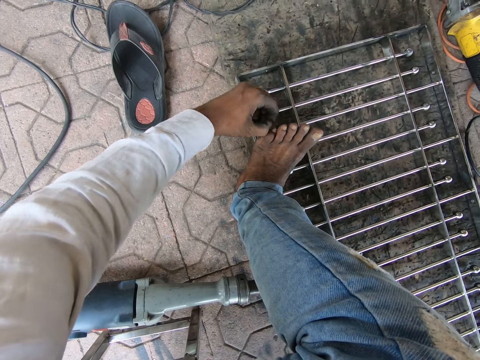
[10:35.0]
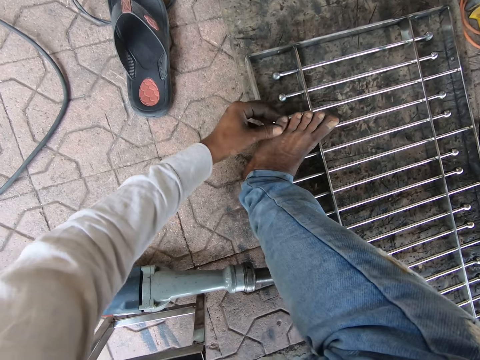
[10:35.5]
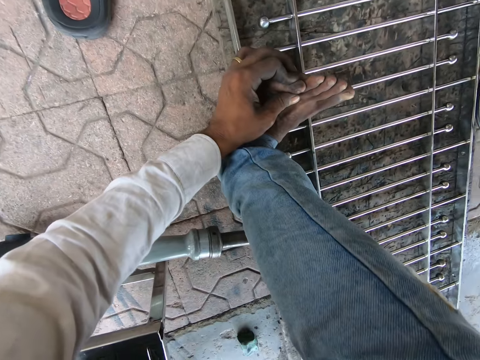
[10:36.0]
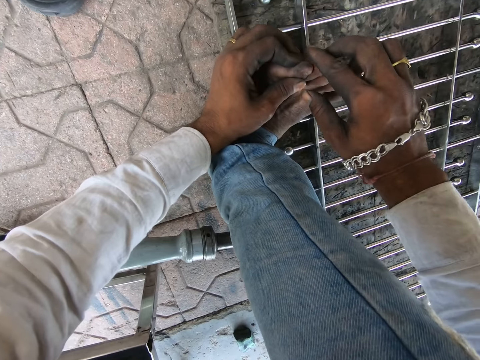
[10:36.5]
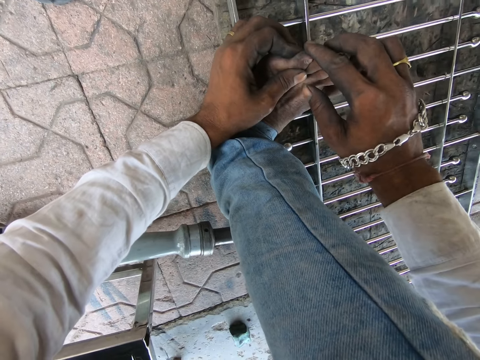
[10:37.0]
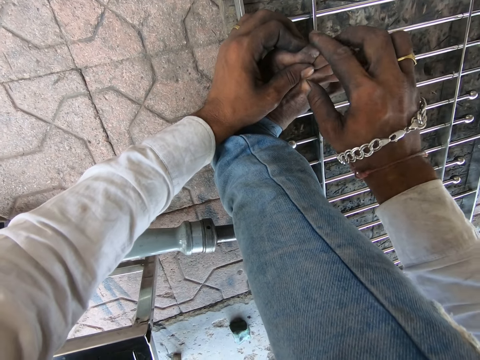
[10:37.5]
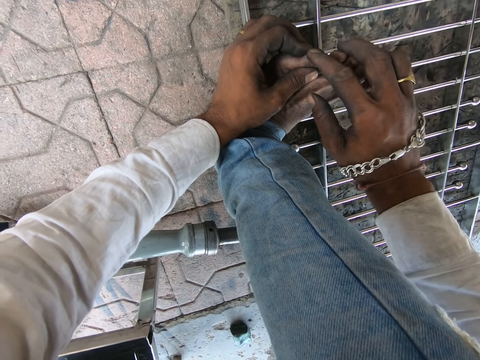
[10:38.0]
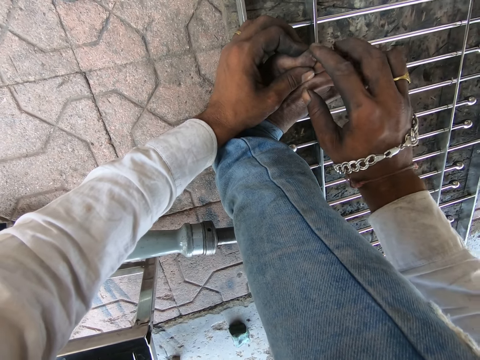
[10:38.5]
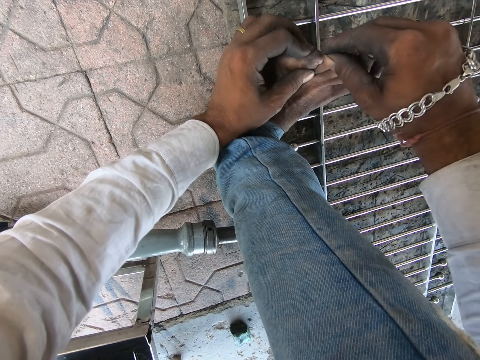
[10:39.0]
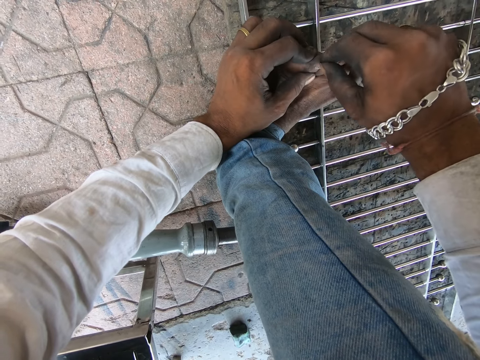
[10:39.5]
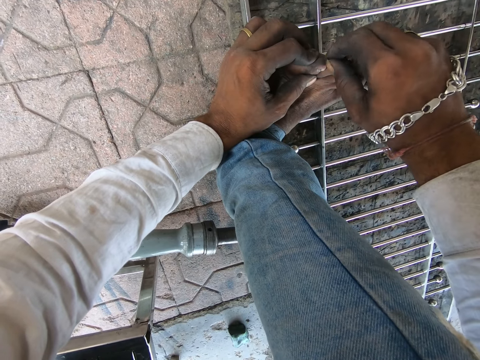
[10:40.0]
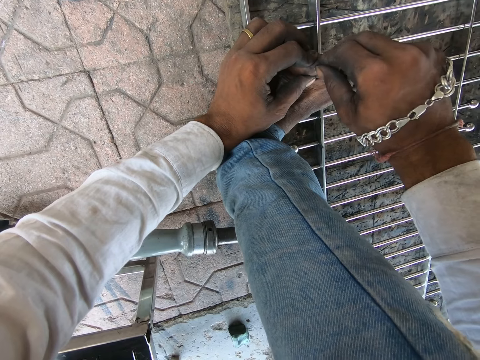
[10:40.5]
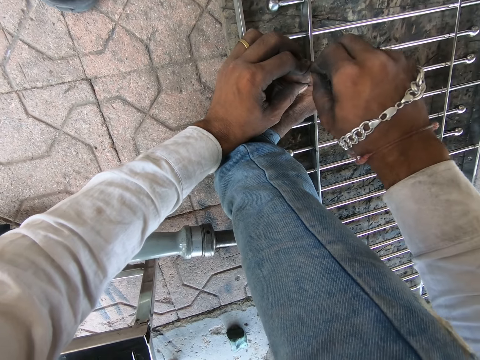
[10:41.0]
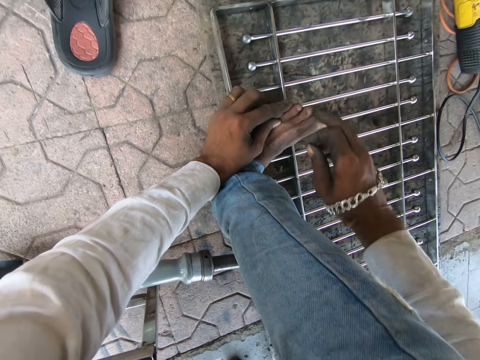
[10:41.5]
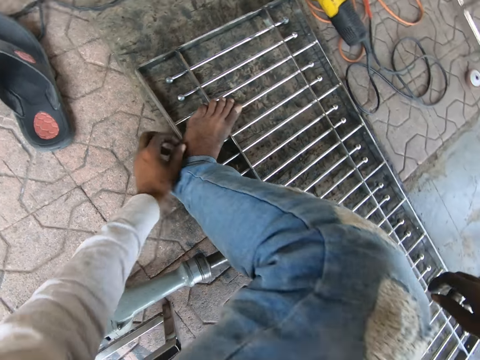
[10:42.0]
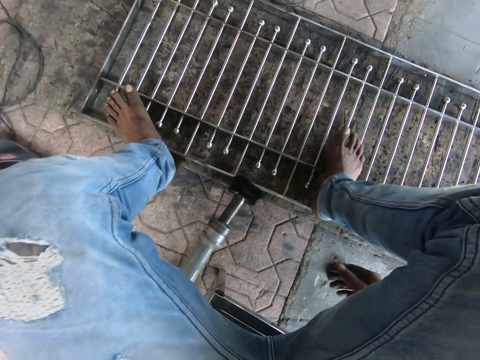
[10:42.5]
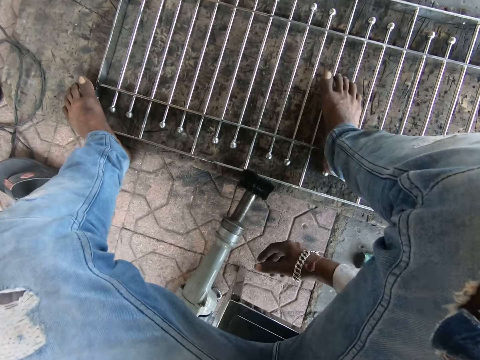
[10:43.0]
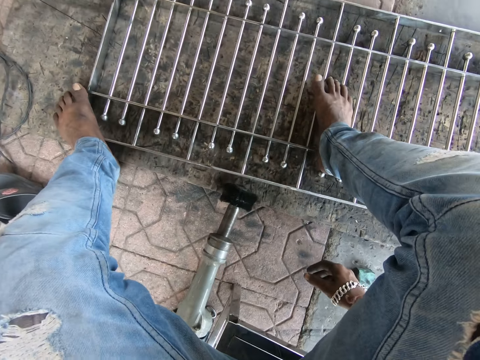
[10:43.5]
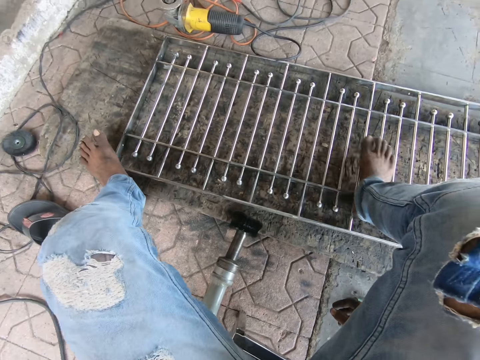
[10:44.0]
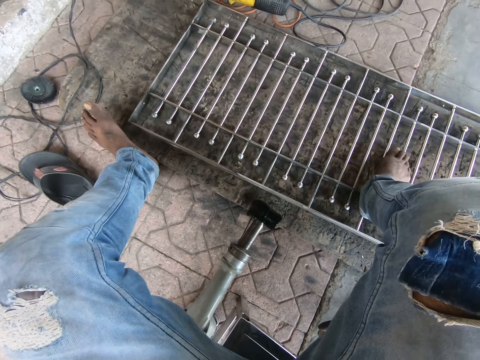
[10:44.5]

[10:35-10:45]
The camera wearer holds his left leg with his left hand. He pulls his left leg's toenail with his right hand. He adjusts the metal polisher on the ground with his left hand. He adjusts the metal on the ground with his legs.

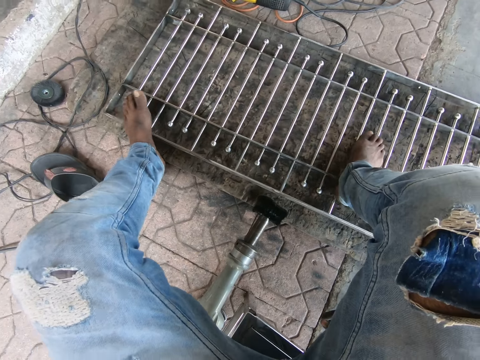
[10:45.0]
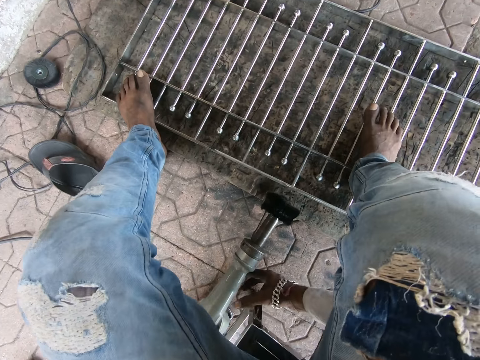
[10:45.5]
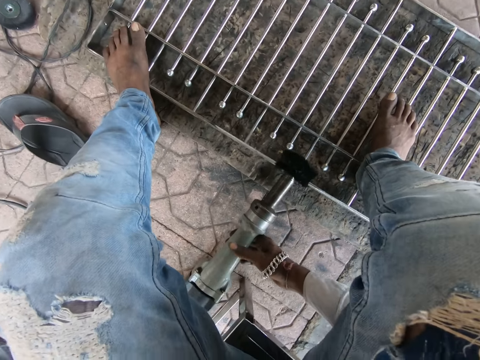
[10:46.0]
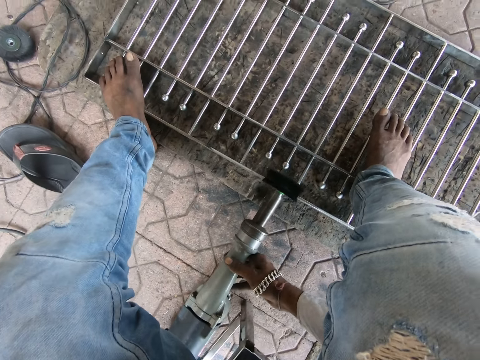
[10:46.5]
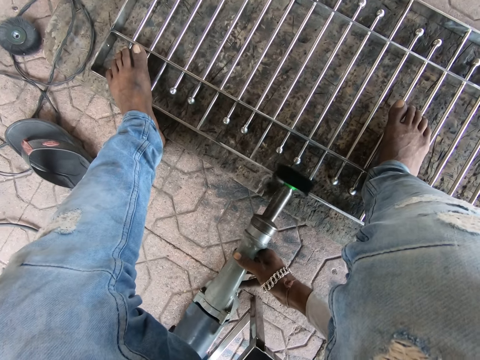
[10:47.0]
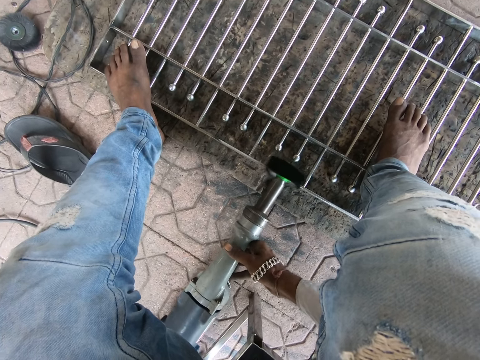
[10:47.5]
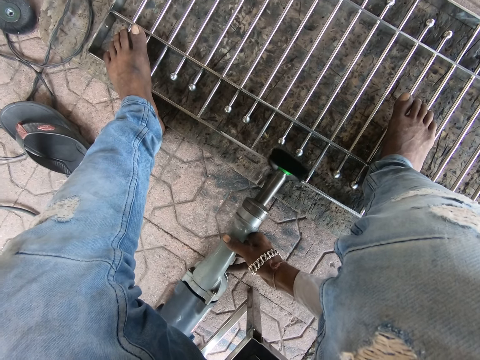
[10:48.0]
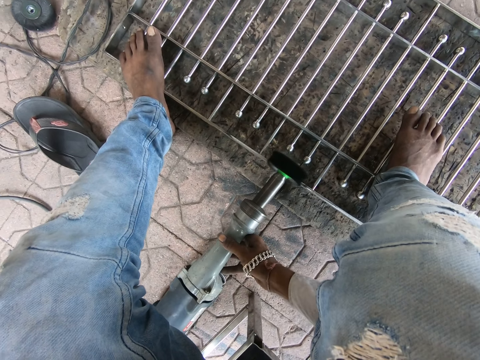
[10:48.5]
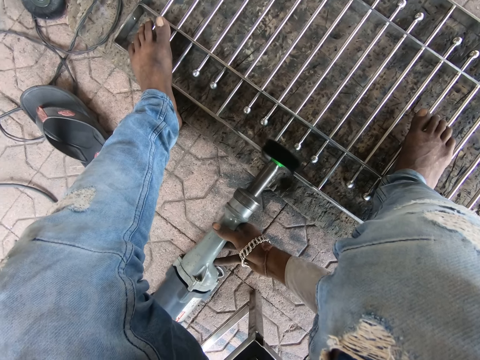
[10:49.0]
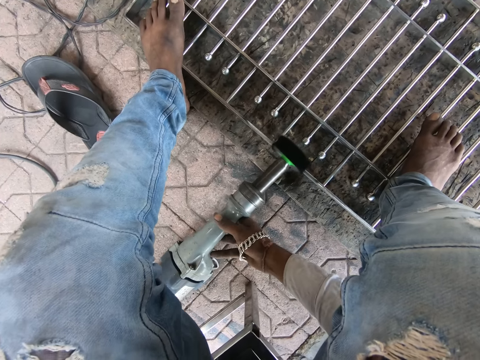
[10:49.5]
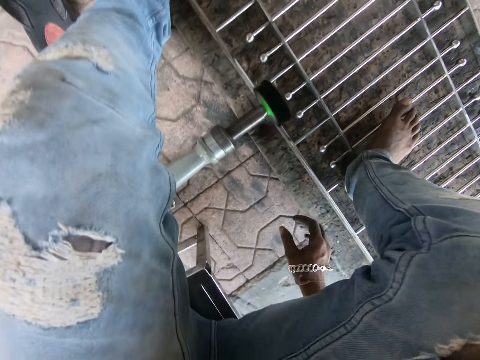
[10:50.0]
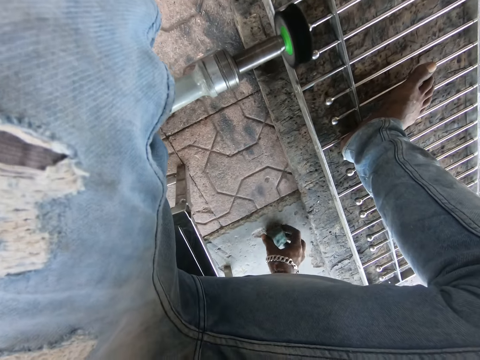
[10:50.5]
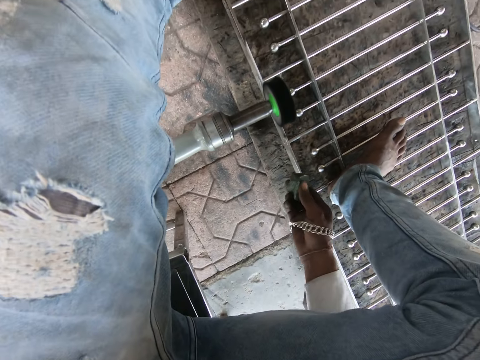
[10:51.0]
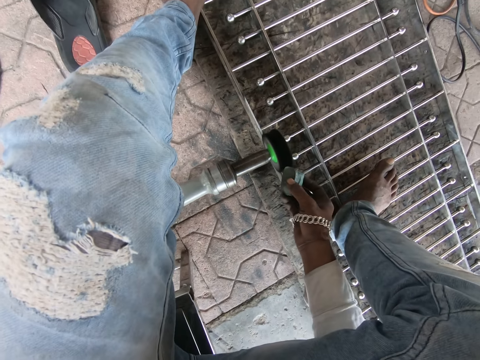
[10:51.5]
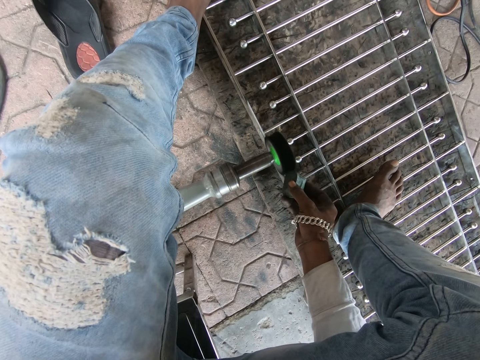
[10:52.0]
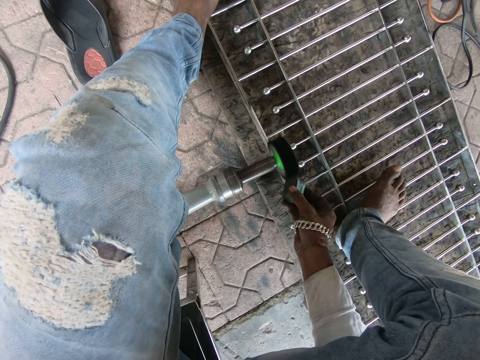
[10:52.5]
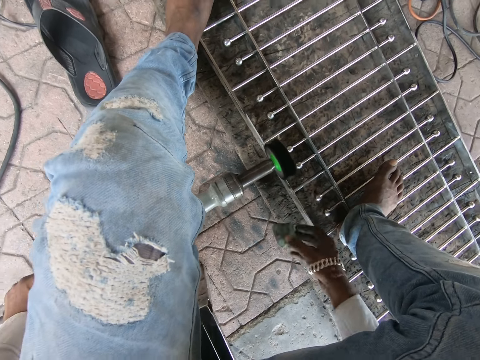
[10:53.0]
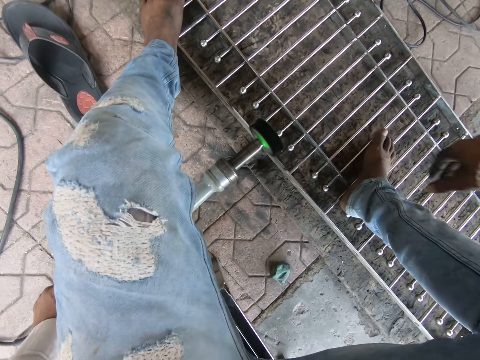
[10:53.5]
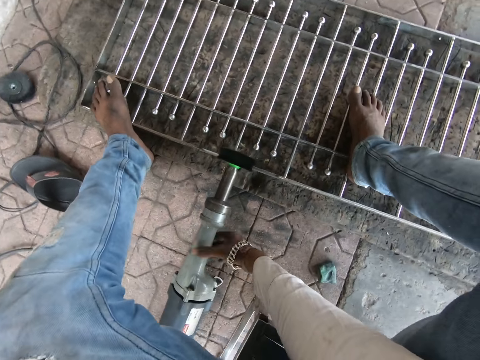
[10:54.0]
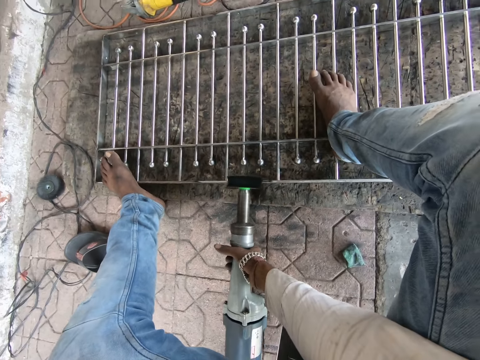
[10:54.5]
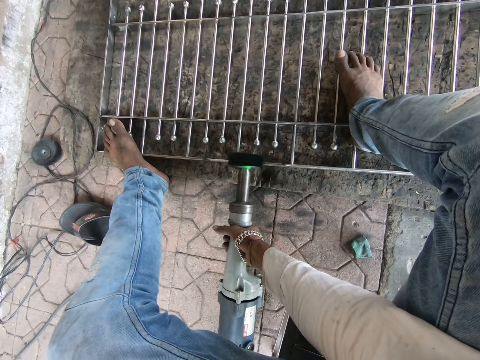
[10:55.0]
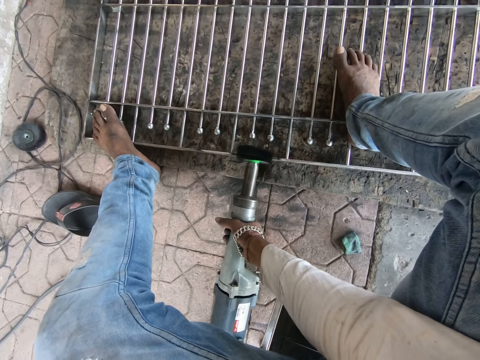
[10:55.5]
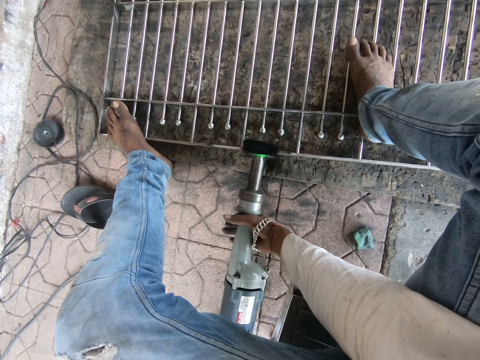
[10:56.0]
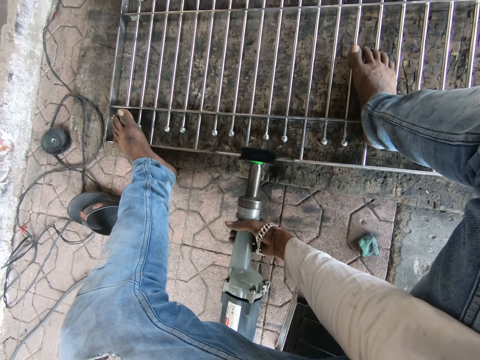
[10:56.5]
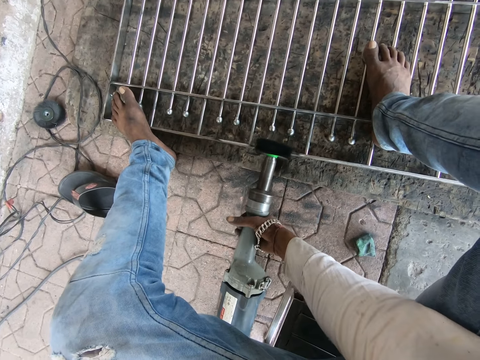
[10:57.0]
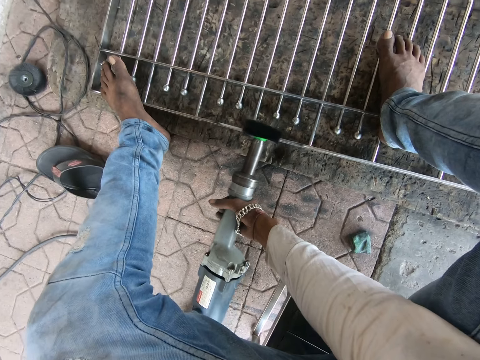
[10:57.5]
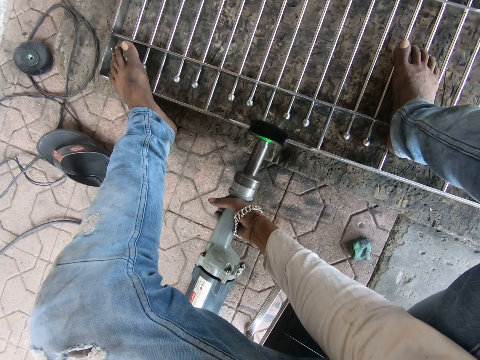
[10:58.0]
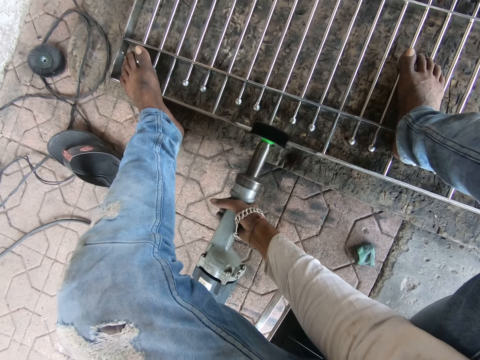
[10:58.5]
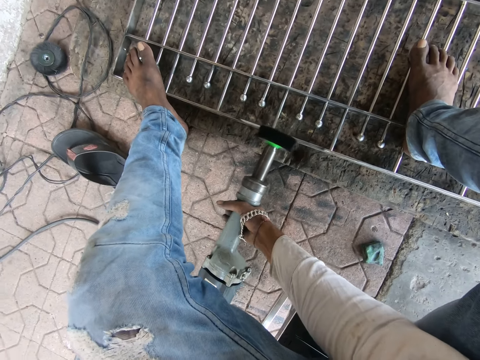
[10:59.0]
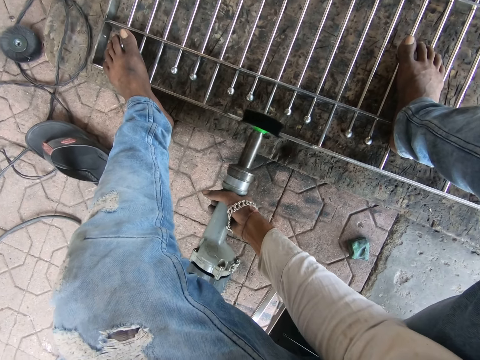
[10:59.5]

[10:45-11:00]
The camera wearer lifts the metal polisher from the ground with his hands. He polishes the metal on the ground with the metal polisher in his hands. He starts the polishing machine. He drops the metal polisher in his hands on the metal on the ground. He lifts the wax or item from the ground with his right hand. He looks around. He applies the wax in his right hand on the metal polisher on the metal on the ground. He grinds the item. He drops the wax in his right hand on the ground. He grabs the metal polisher on the metal on the ground with his right hand. He polishes the metal on the ground with the metal polisher in his hands.

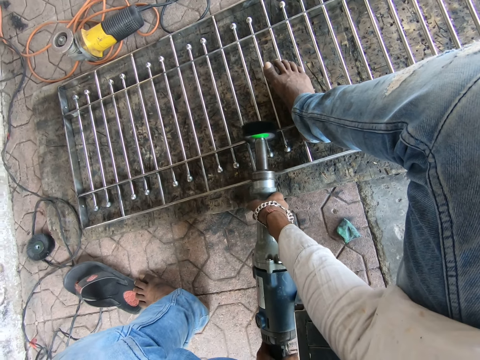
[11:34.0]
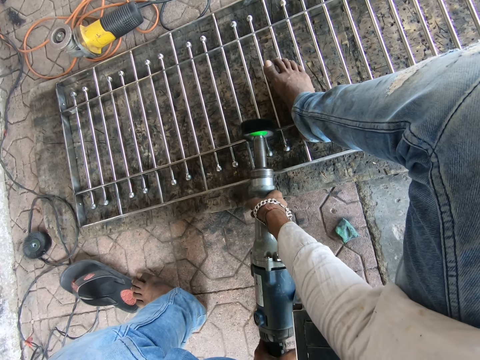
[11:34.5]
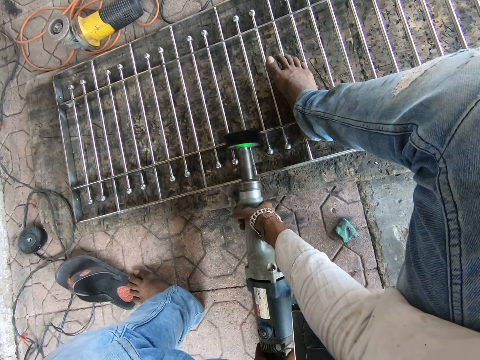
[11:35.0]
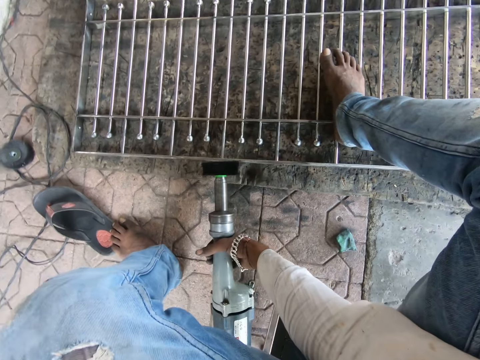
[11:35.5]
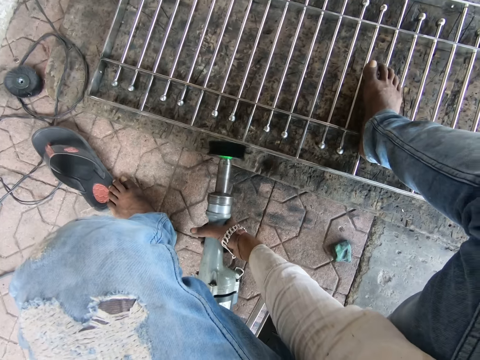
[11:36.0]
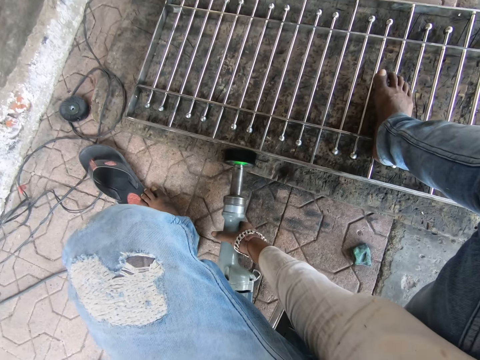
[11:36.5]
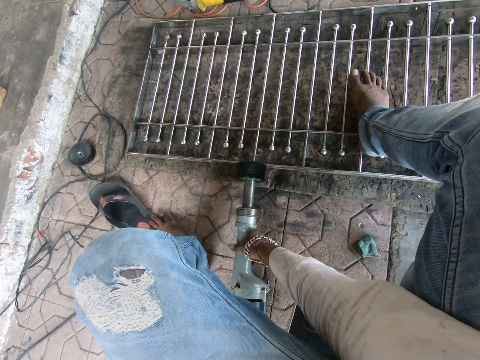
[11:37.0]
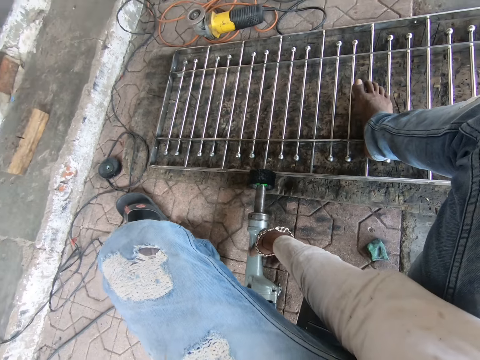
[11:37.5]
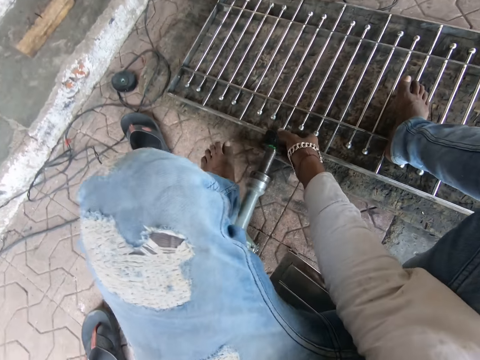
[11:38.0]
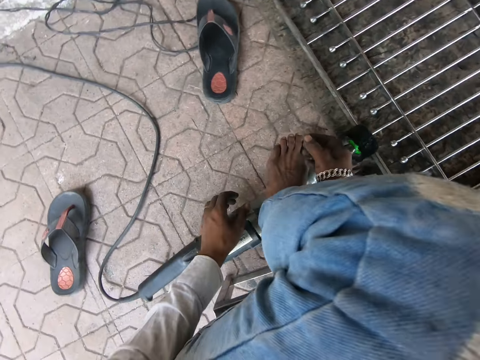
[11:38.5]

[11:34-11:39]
The camera wearer drops the metal polisher in his hands on the ground. He places his left leg on the metal polisher. He places his left hand on the metal polisher on the ground.
